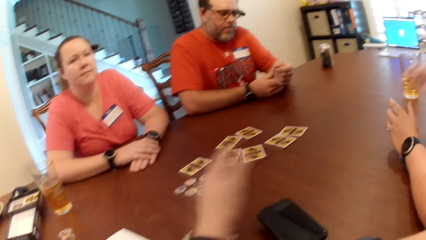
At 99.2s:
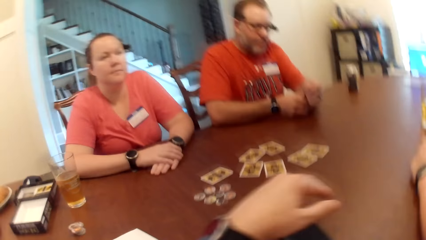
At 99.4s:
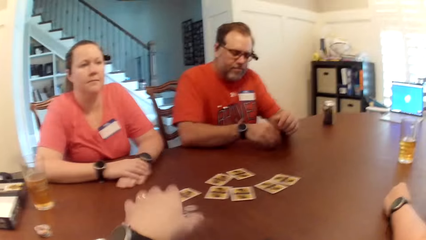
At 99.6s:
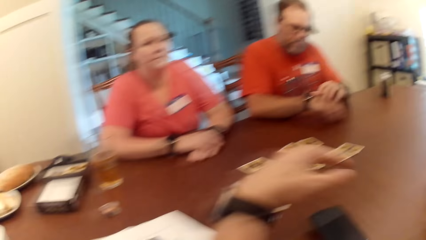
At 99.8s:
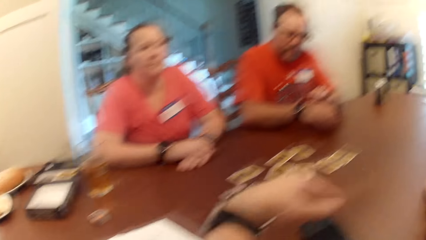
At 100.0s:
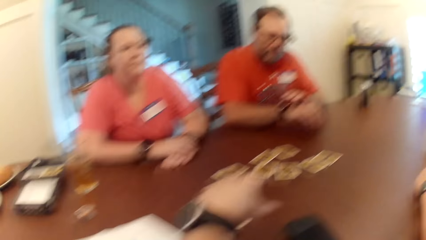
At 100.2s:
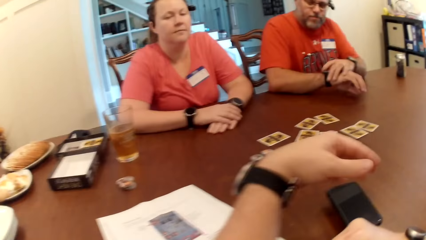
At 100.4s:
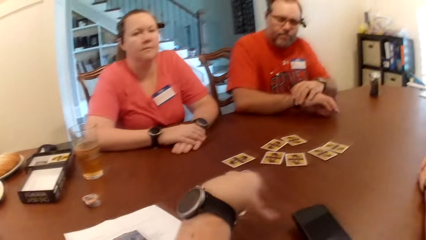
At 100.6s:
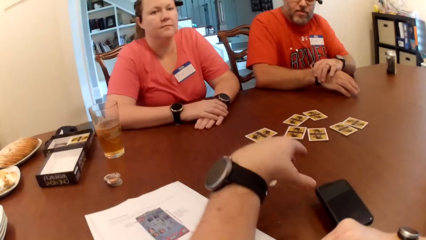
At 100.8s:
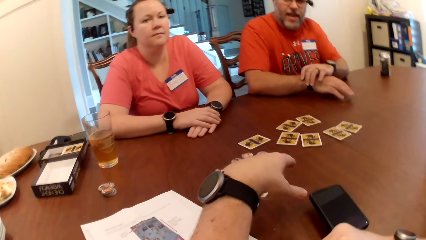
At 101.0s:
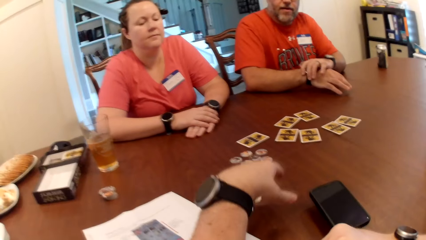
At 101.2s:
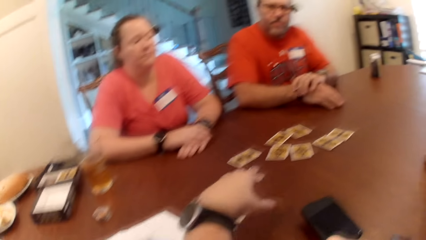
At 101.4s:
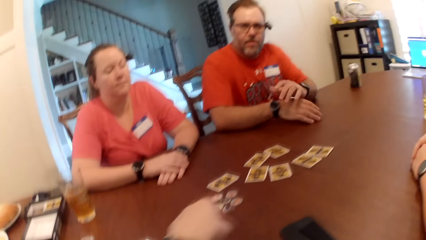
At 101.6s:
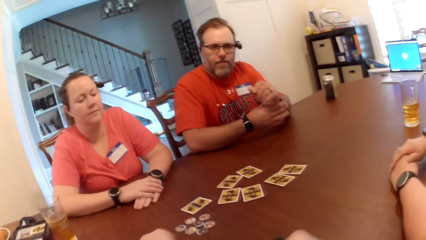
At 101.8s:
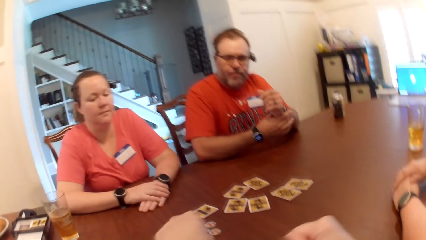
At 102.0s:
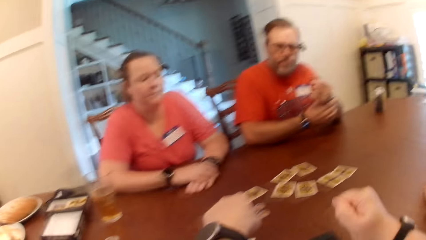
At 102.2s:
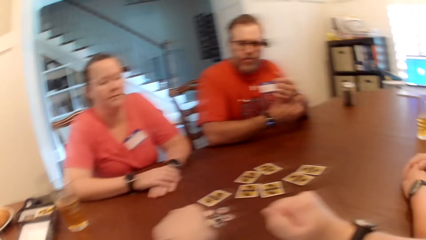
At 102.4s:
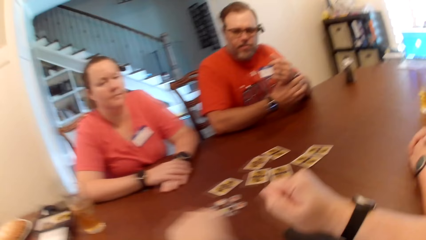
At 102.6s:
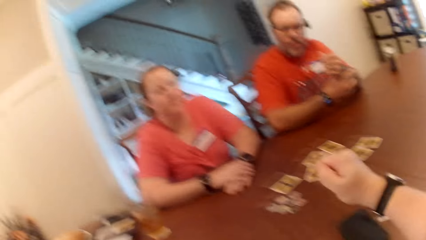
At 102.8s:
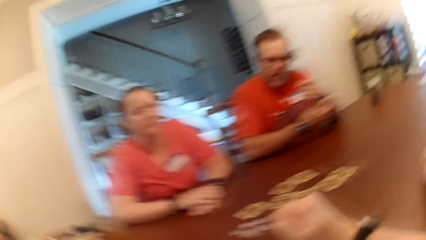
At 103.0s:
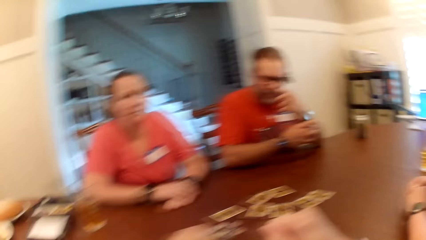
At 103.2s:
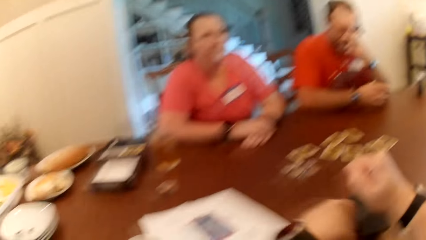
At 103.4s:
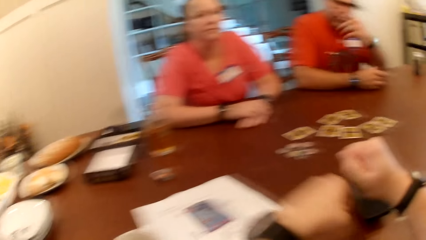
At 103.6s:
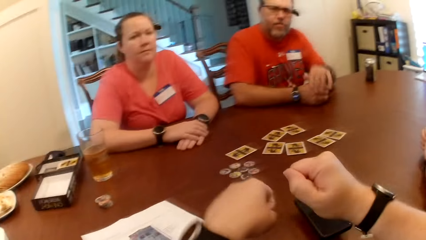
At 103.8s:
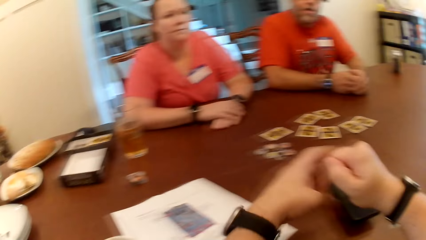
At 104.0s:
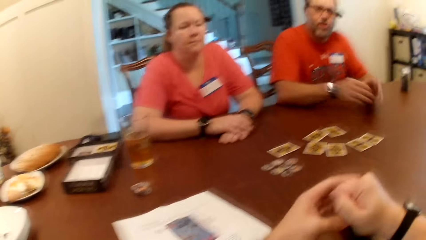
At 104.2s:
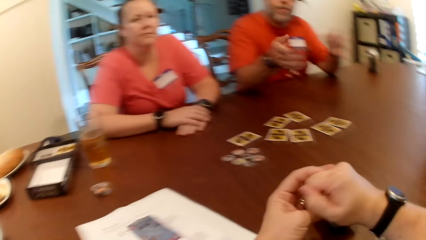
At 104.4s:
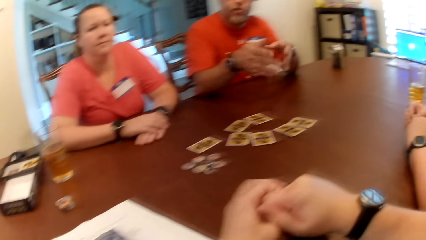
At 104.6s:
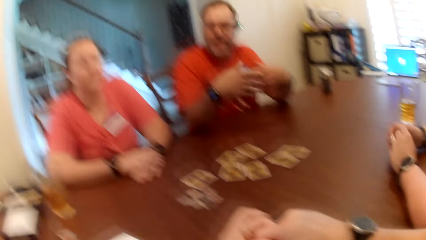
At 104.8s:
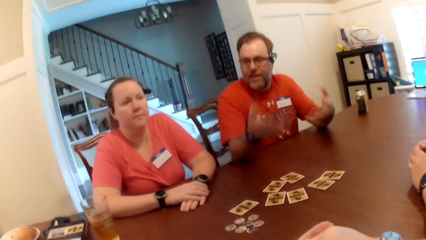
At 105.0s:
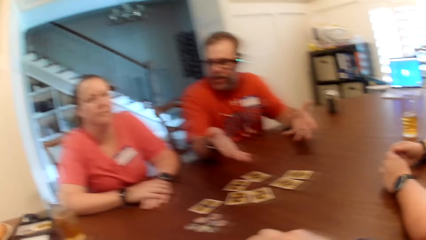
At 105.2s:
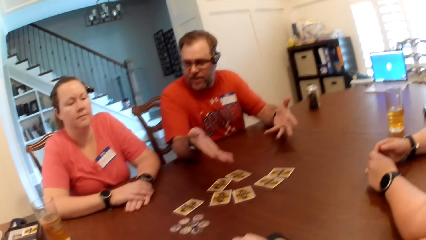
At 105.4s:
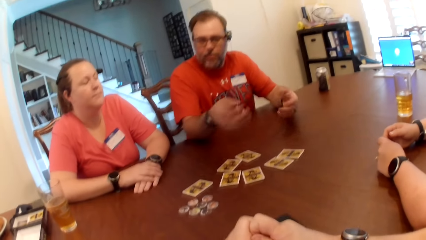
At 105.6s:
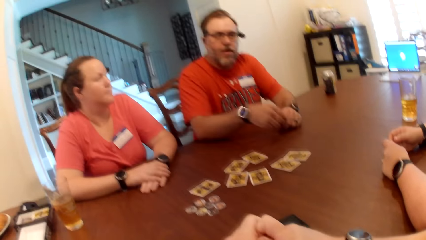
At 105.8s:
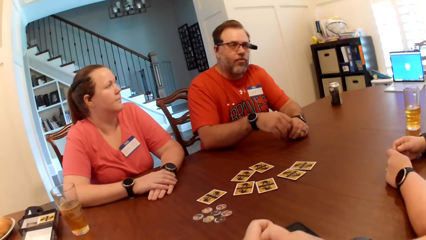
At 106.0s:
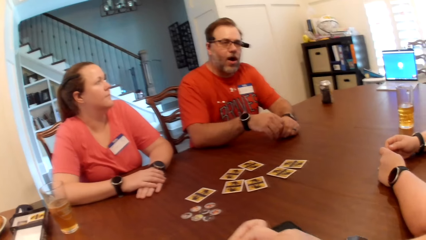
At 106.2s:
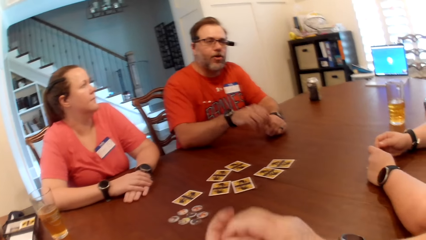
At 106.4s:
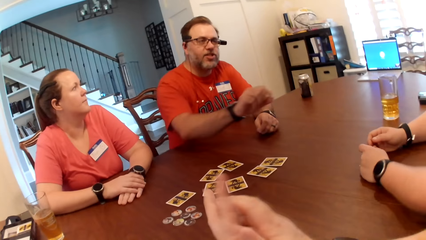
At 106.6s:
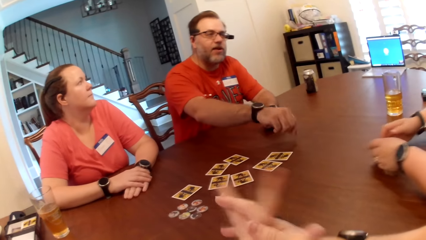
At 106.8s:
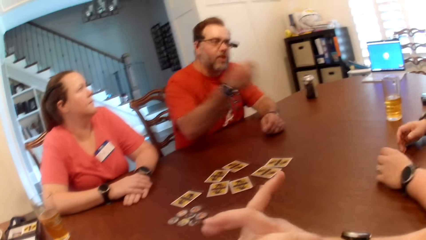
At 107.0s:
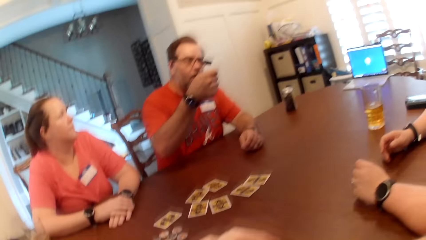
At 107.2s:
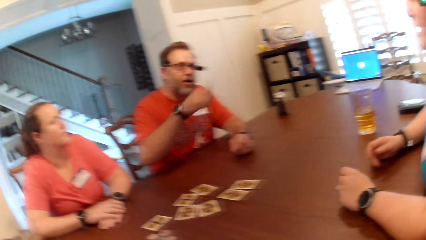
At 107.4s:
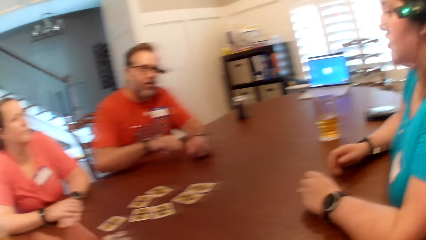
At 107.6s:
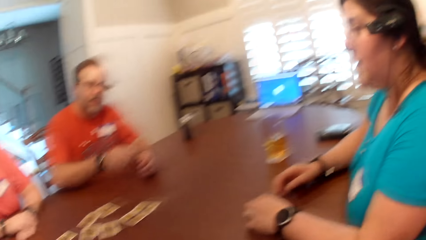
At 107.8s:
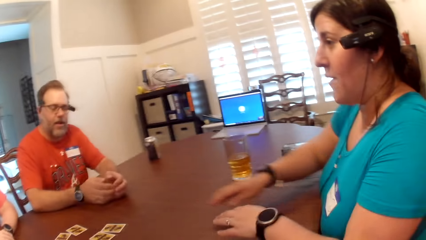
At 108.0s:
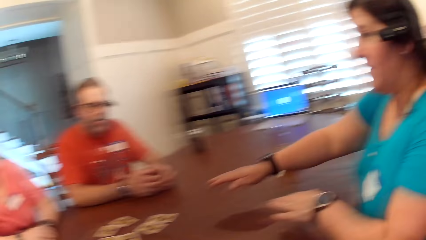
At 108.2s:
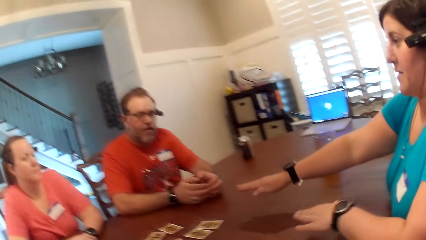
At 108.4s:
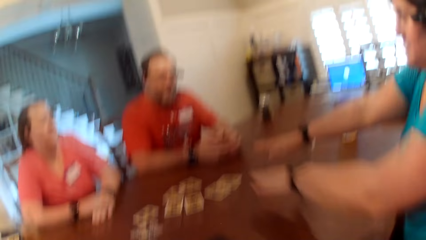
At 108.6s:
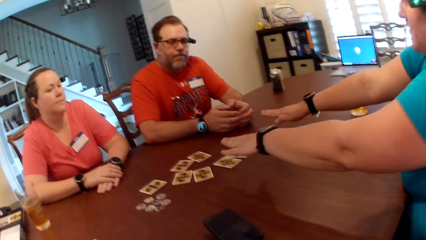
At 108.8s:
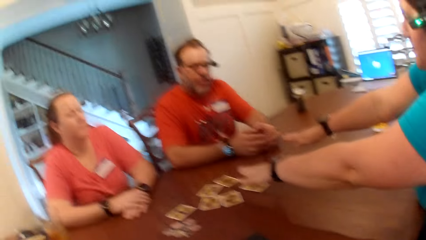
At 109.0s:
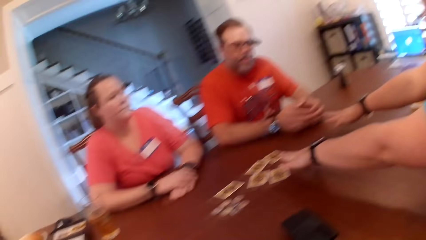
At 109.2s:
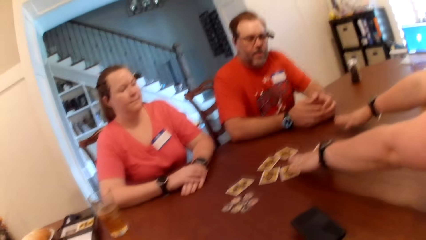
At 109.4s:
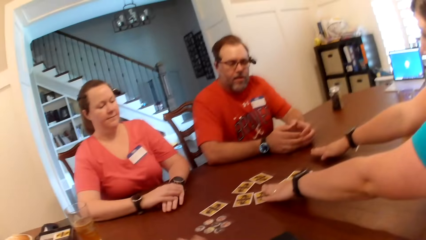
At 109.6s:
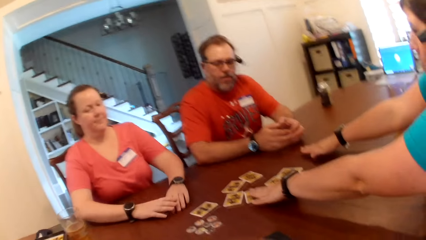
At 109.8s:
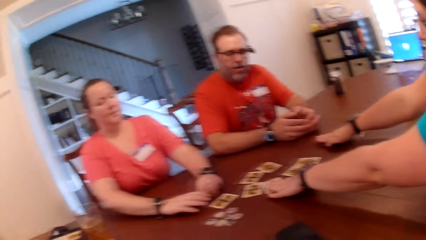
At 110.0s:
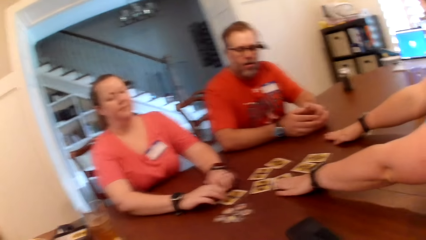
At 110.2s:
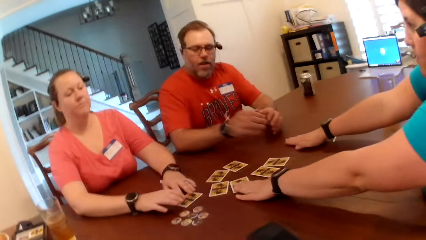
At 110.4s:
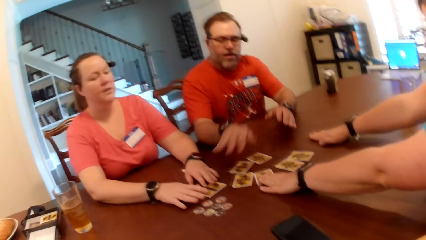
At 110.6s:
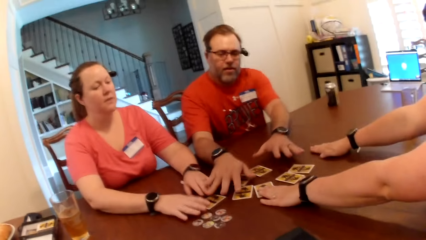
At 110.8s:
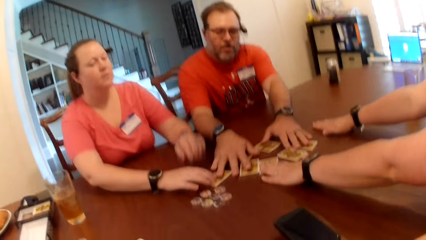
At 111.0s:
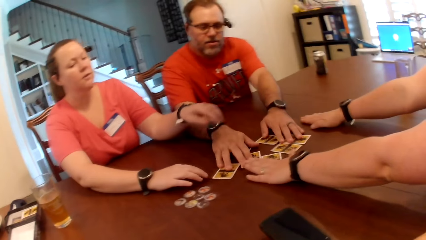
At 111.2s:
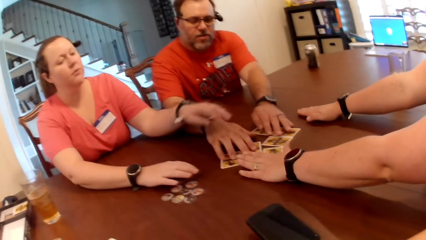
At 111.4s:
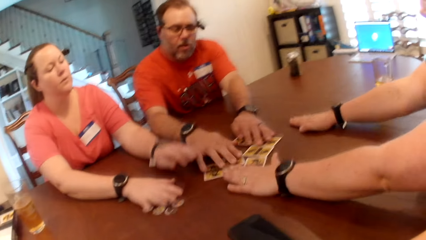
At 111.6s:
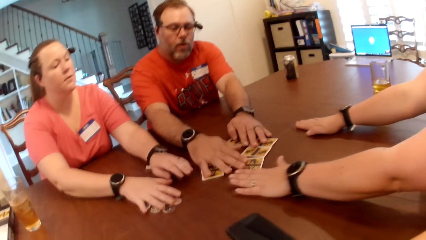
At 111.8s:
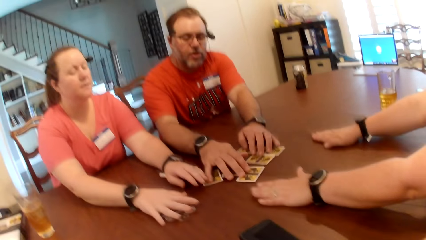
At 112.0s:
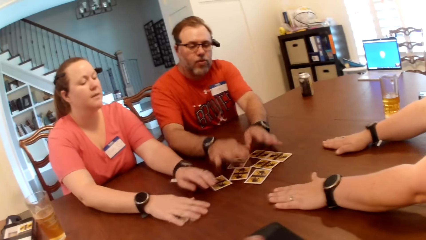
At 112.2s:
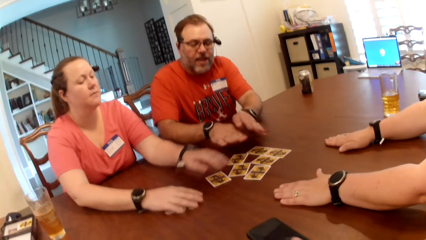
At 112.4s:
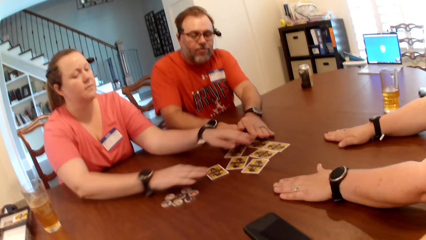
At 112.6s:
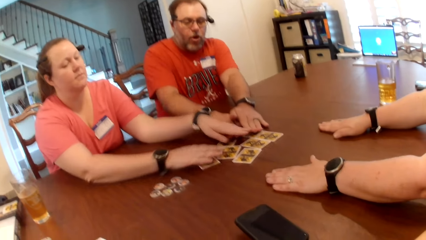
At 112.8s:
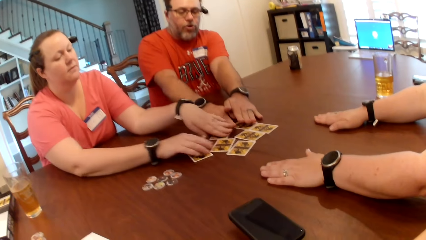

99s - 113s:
The man removes his right hand from the table and places his right hand on the table. A woman removes her right hand from the table, removes her left hand from the table and touches the cards on the table with her left hand. Another woman touches the card on the table with her left hand. The man touches the cards on the table with both hands. The other woman touches the tokens on the table with her right hand and moves the cards on the table with both hands.

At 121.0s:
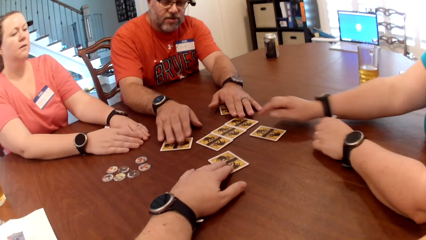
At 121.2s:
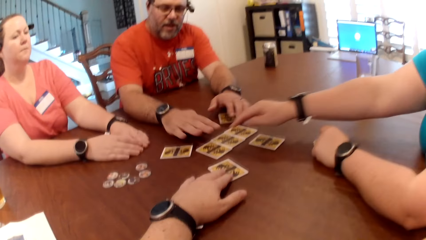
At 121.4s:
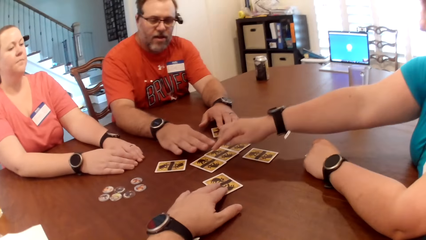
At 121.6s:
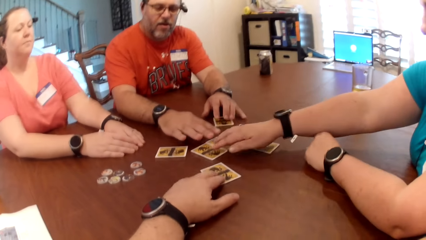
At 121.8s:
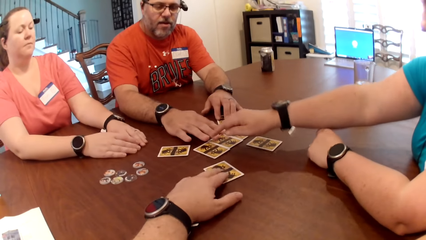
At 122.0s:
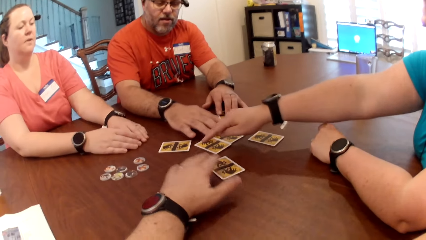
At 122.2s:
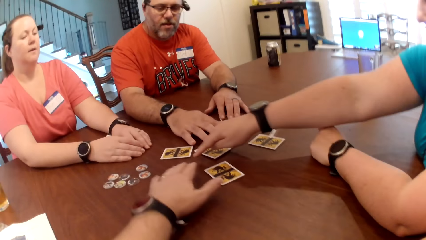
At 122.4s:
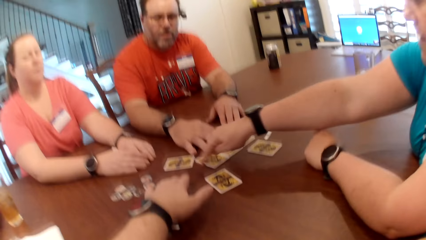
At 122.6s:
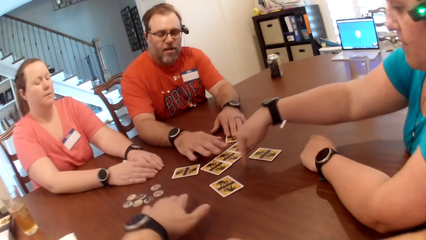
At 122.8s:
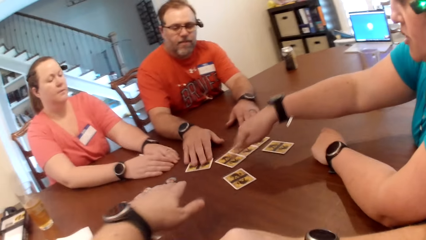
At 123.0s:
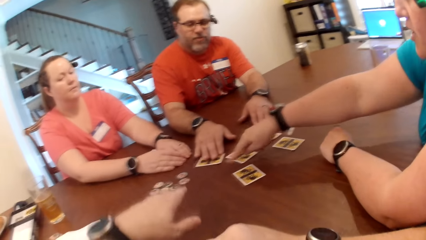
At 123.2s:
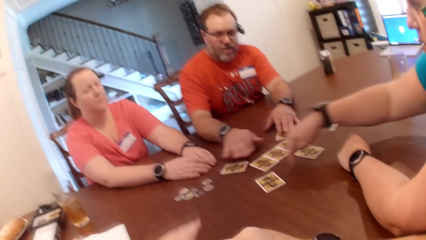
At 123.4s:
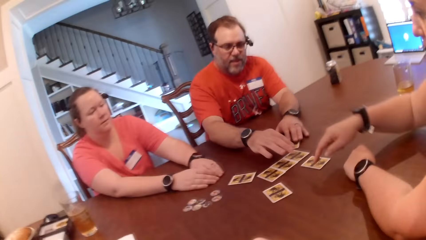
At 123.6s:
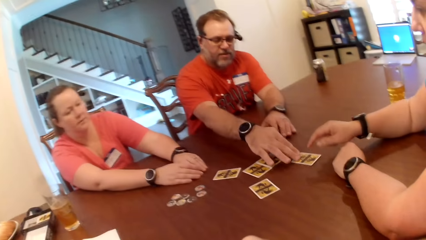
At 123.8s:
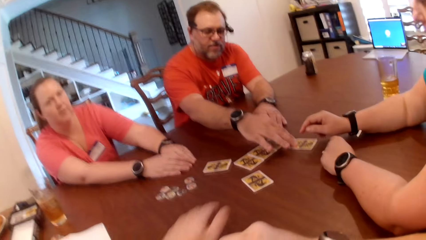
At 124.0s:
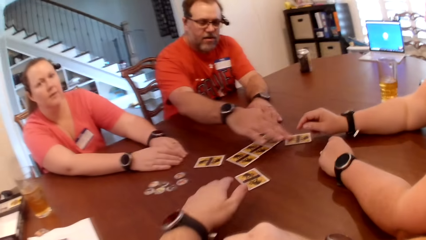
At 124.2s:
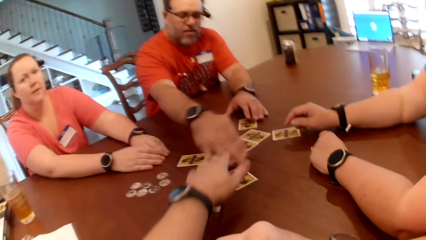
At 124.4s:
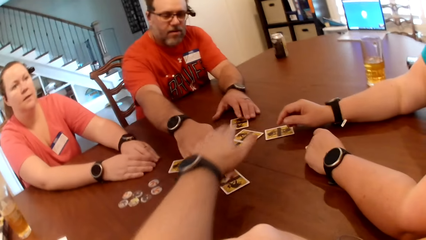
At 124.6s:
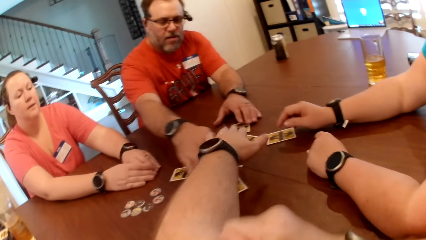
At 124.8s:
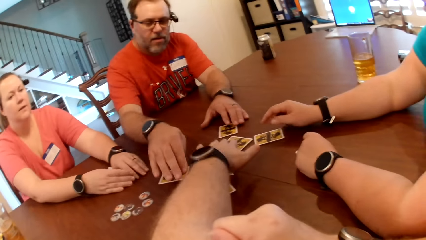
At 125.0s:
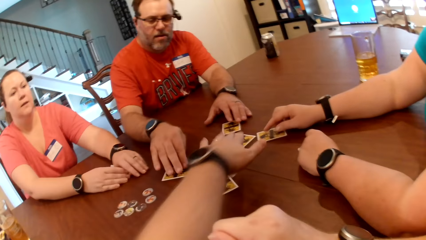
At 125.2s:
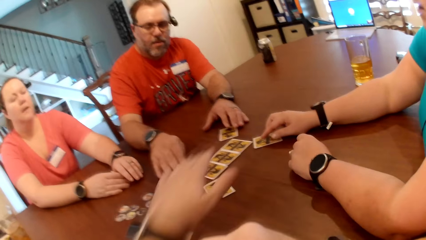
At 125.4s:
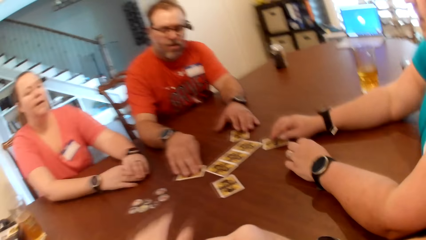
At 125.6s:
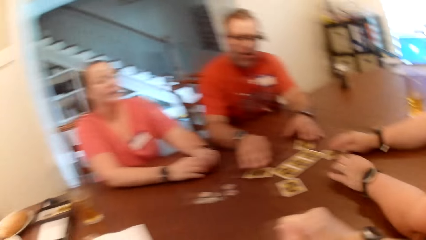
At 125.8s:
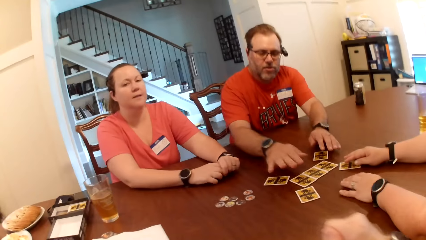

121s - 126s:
The woman removes her right hand from the table and touches the cards on the table with her right hand. The man moves the card on the table with his right hand. The woman places her right hand on the table. The camera wearer touches the card on the table with his left hand.
